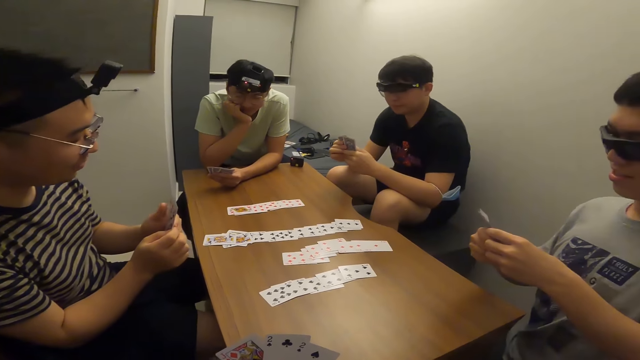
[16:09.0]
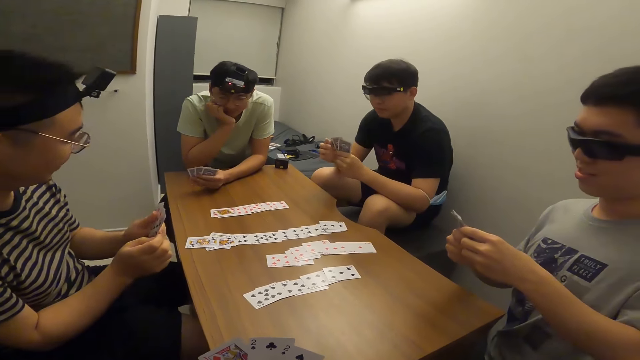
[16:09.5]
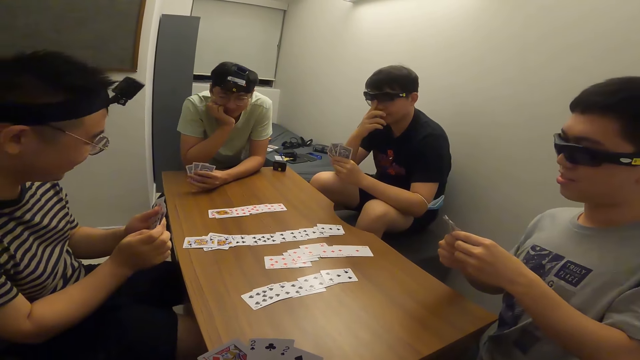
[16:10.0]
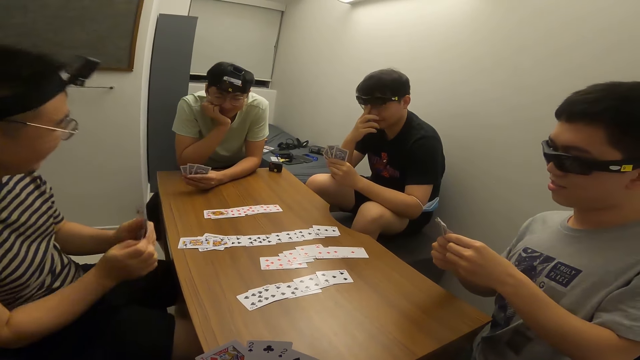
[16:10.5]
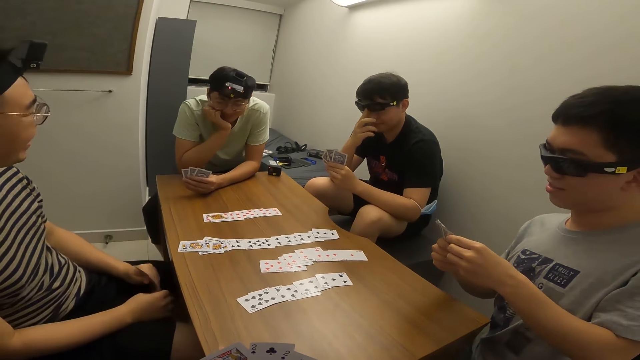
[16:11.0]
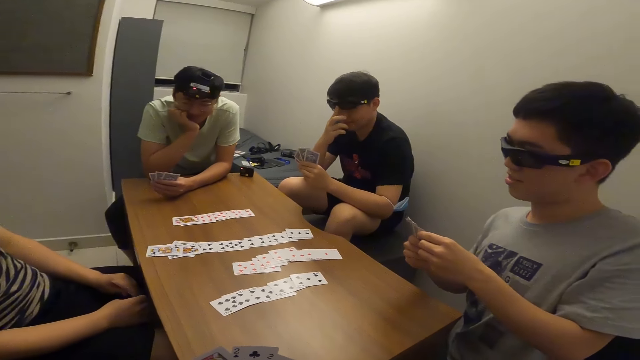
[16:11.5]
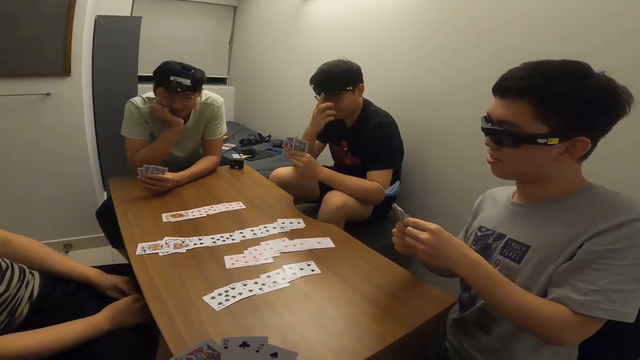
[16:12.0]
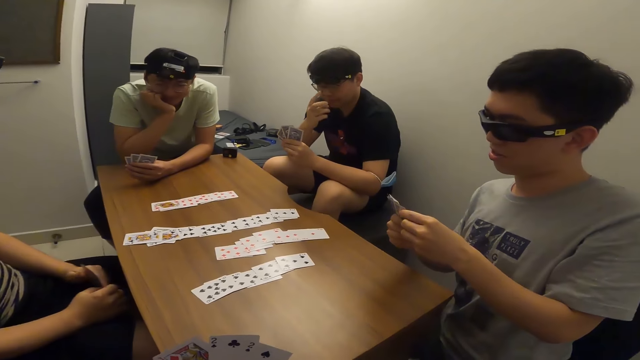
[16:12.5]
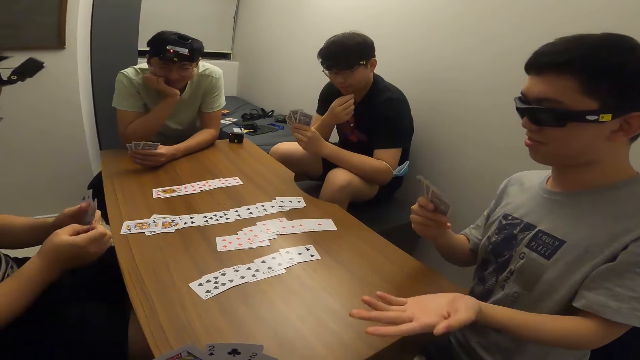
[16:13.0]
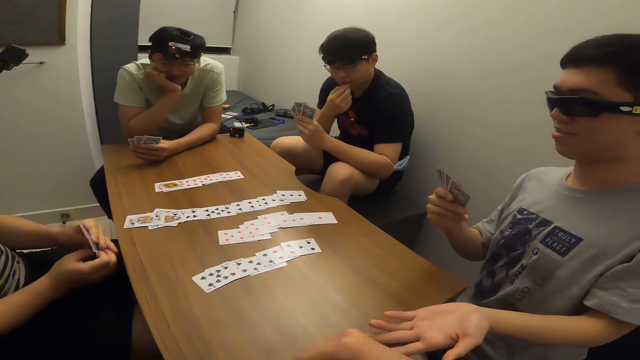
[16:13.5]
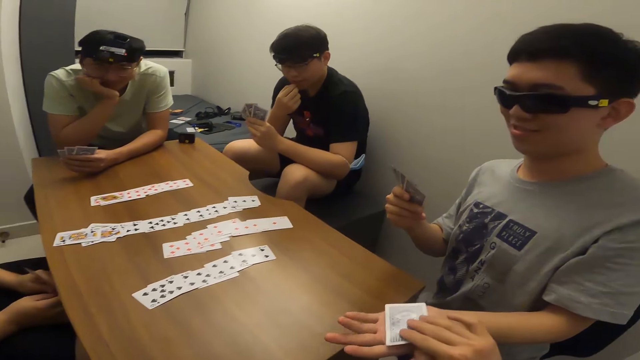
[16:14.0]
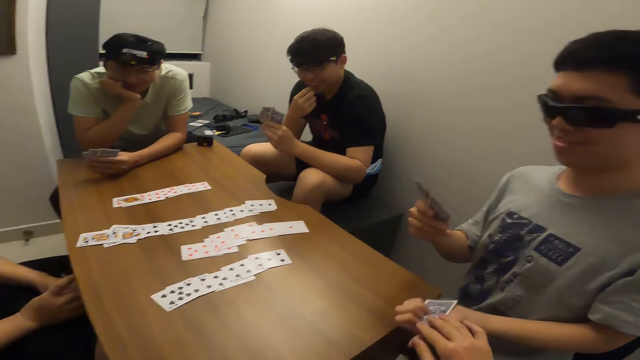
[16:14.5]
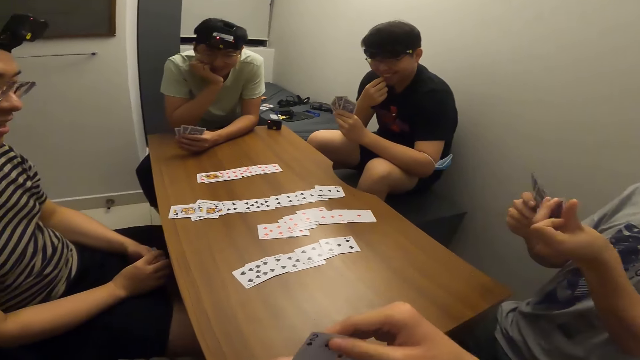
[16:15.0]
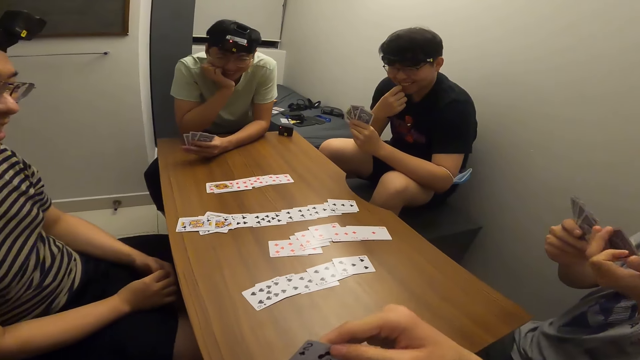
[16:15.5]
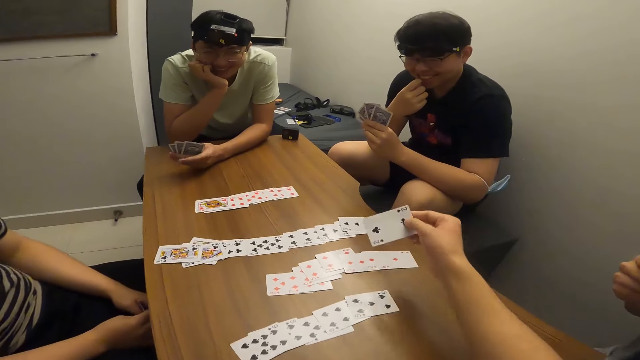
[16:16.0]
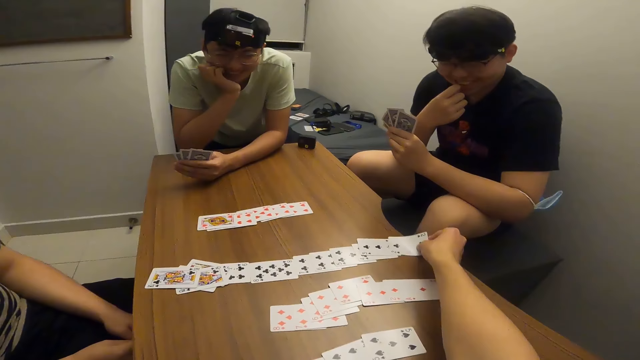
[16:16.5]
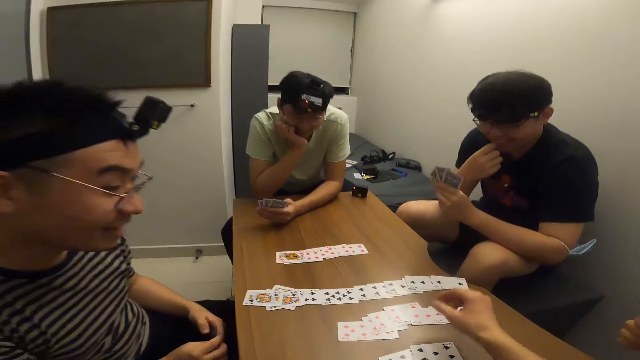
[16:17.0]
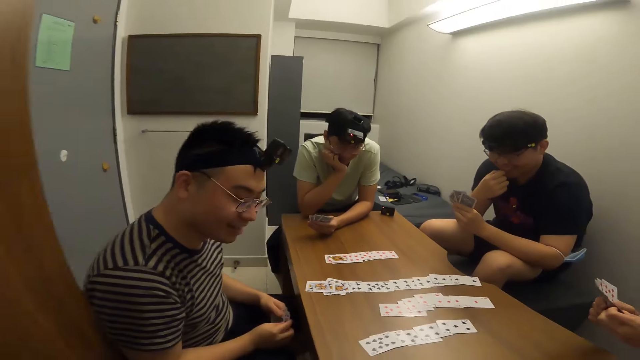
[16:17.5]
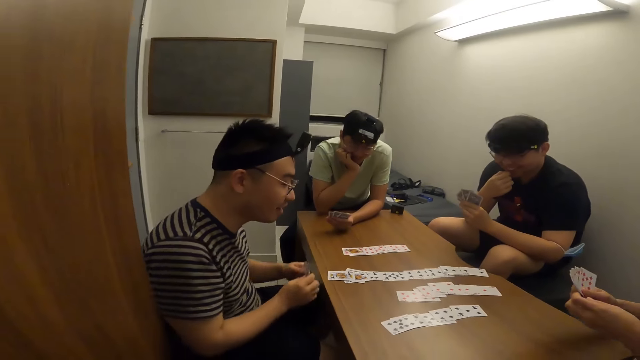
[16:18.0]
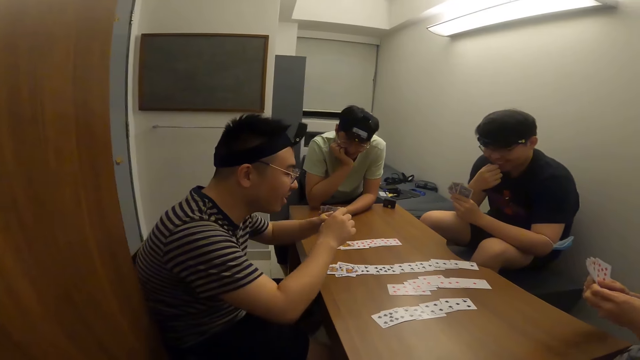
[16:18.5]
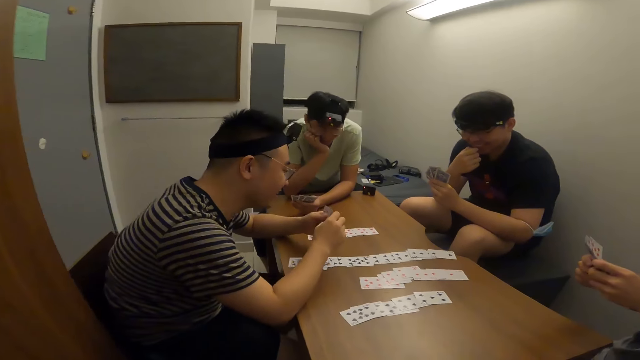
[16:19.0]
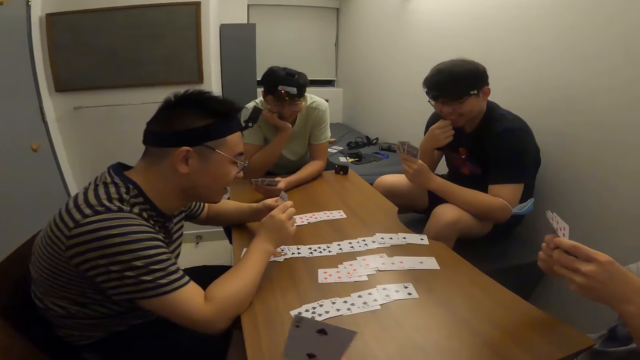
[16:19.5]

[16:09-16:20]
The camera wearer passes a card to a man with his right hand. He places a card on the table with his right hand.

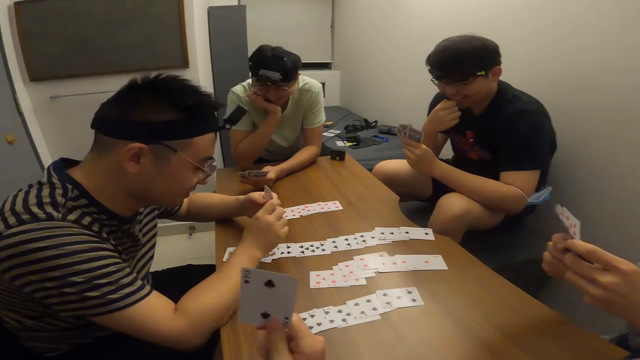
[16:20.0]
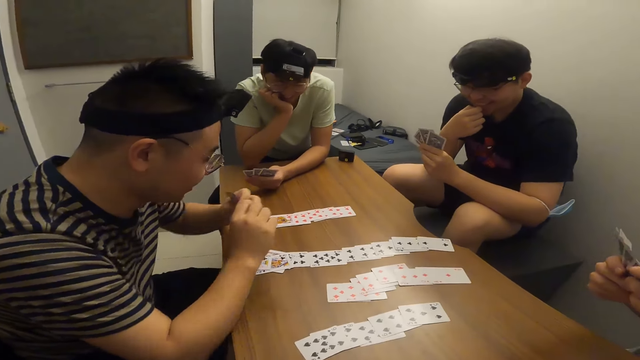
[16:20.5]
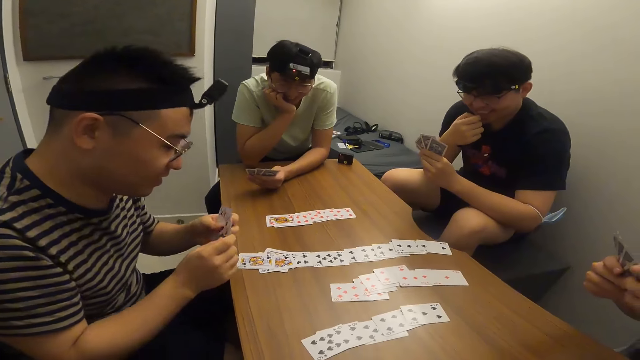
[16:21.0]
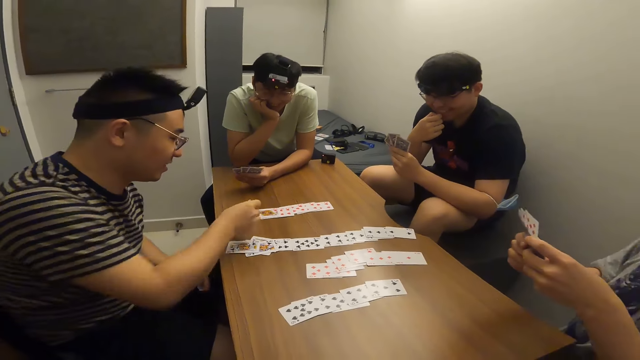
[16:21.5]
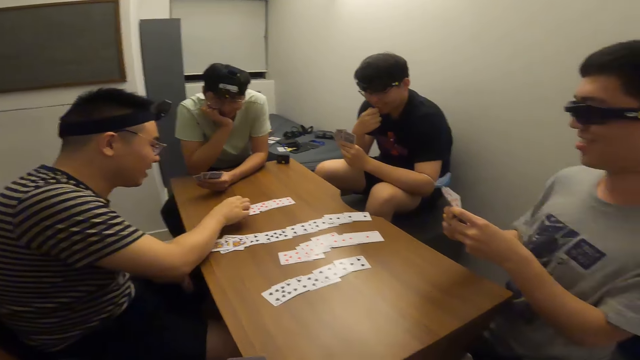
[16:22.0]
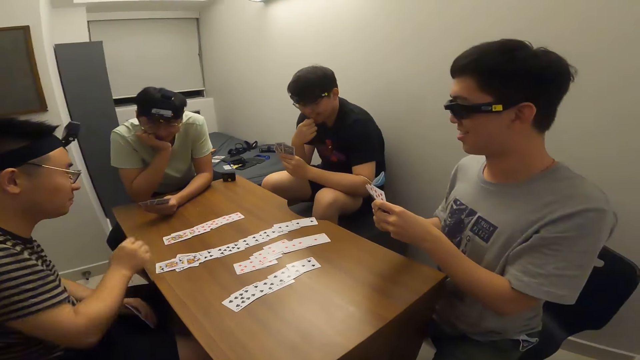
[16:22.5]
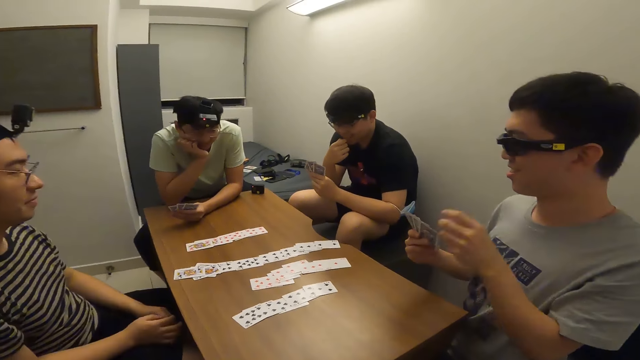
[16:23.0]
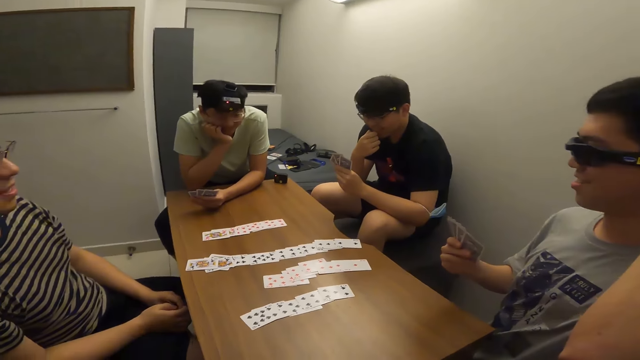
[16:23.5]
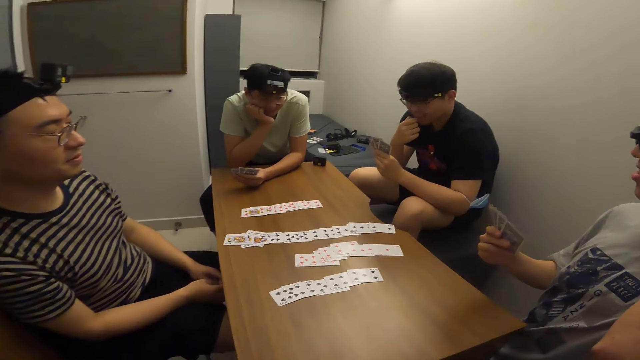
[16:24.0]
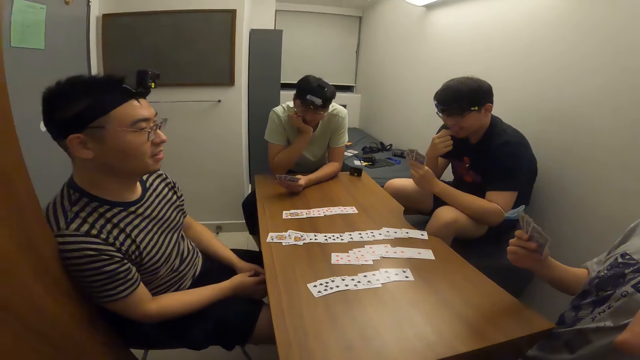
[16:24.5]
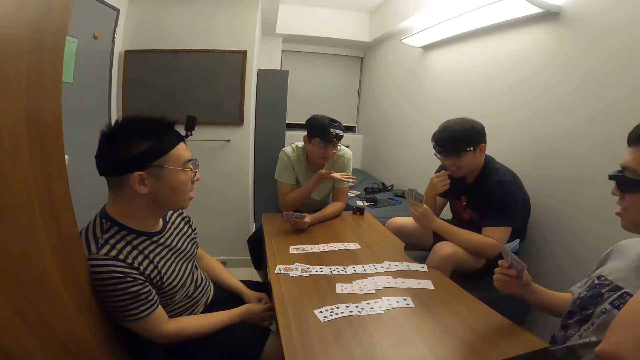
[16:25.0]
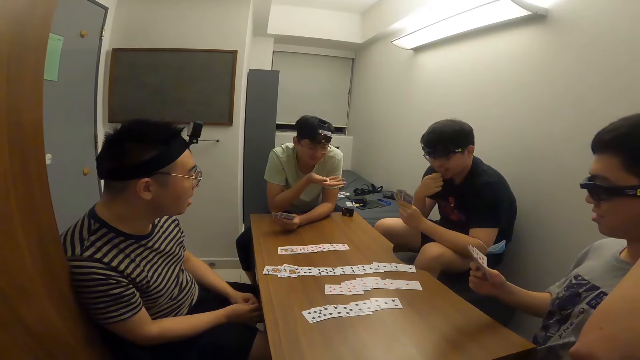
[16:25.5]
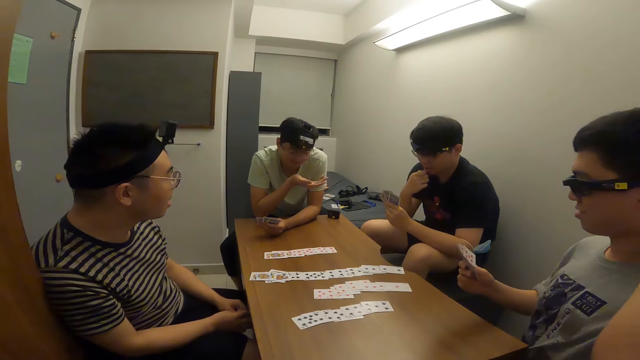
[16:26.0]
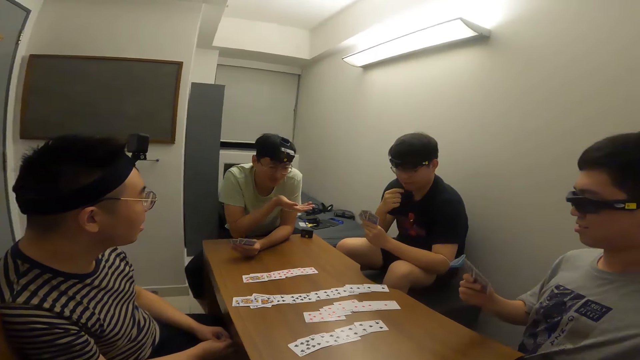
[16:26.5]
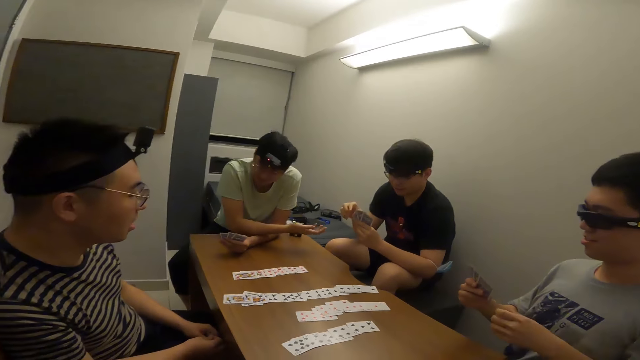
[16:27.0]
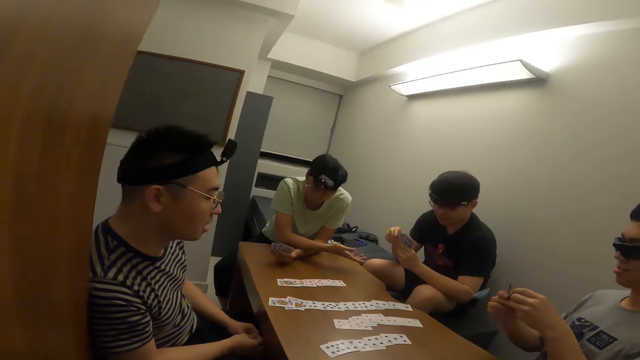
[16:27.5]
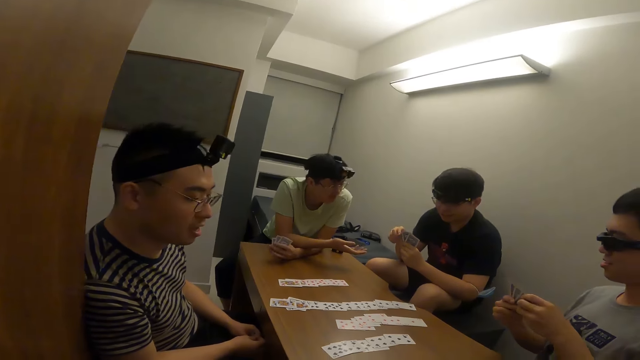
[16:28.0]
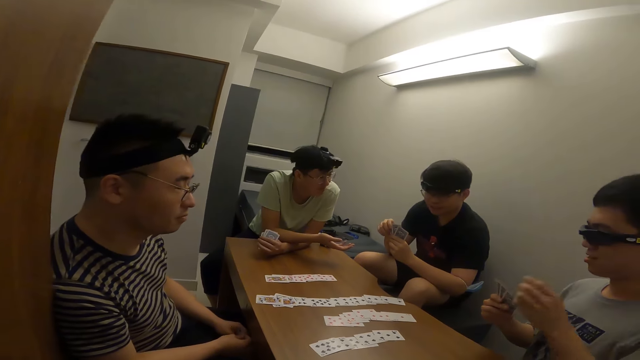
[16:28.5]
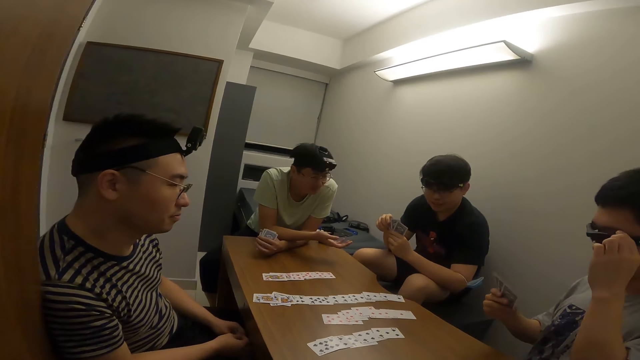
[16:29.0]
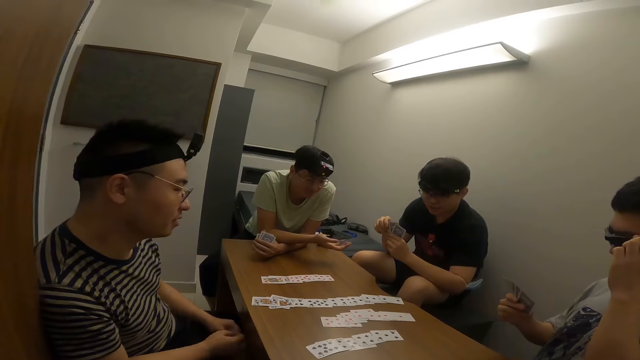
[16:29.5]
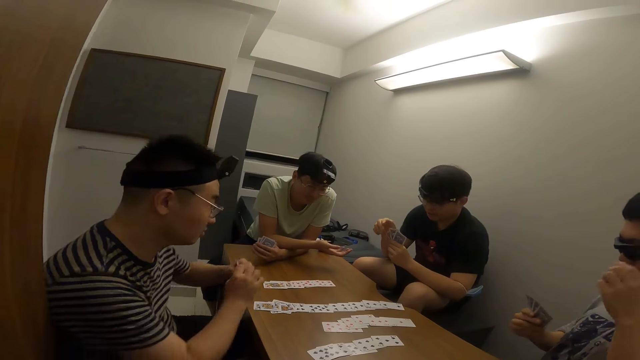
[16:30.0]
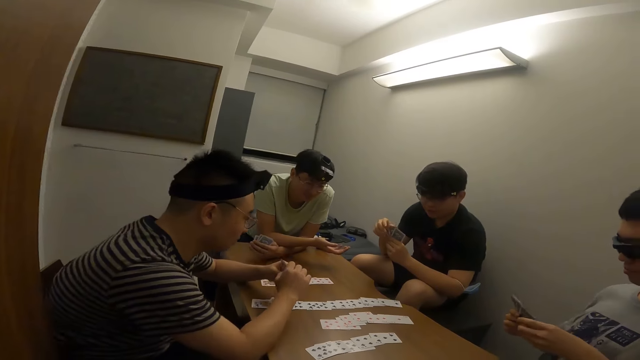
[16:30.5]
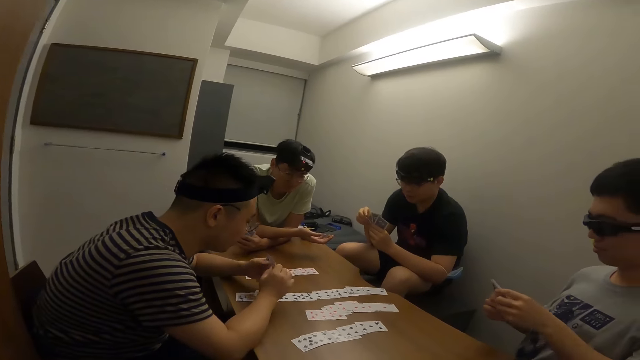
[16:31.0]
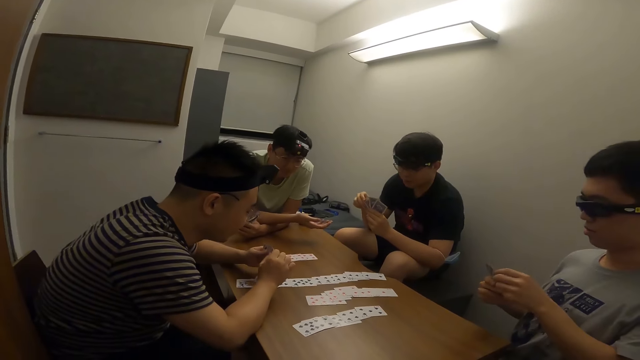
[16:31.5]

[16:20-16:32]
A man places a card on the table with his right hand. Another person makes a gesture.
